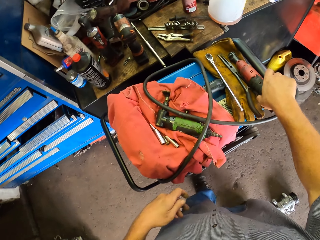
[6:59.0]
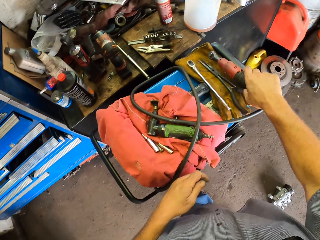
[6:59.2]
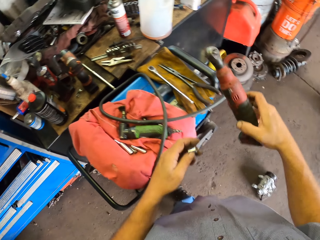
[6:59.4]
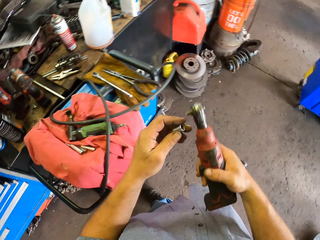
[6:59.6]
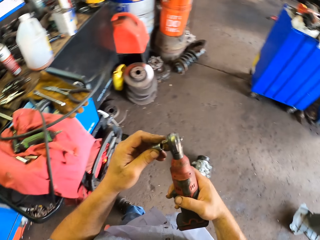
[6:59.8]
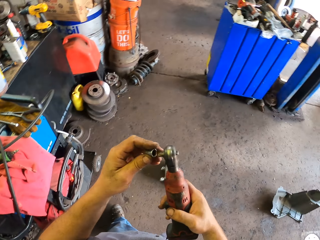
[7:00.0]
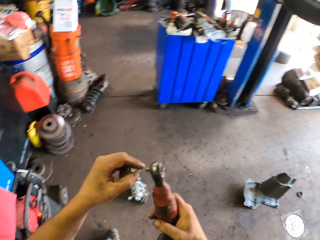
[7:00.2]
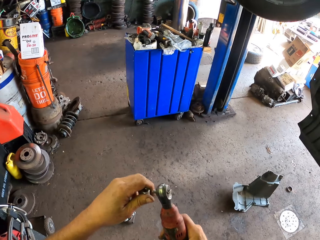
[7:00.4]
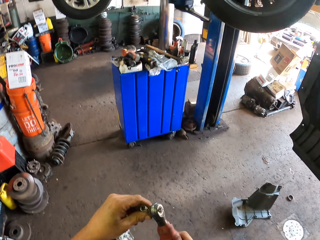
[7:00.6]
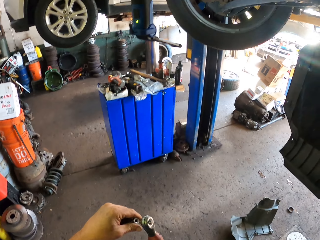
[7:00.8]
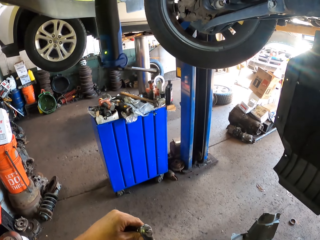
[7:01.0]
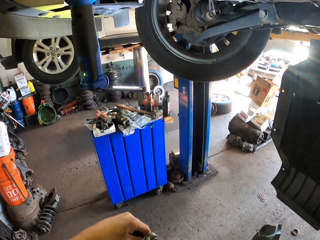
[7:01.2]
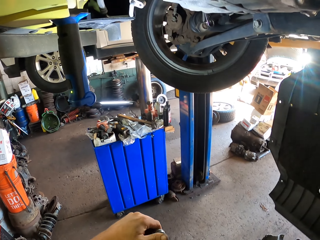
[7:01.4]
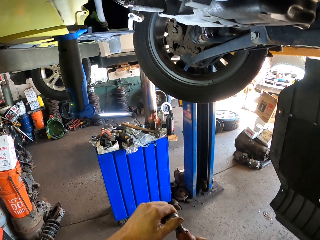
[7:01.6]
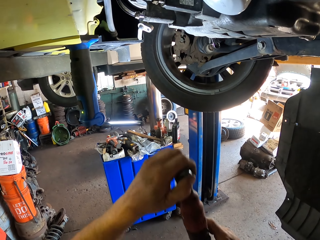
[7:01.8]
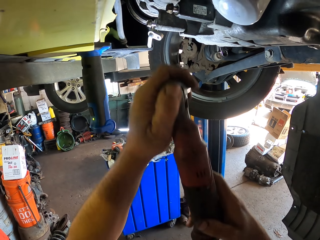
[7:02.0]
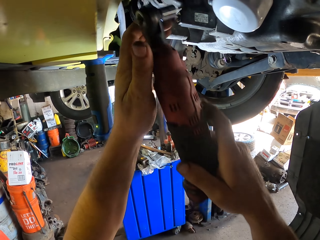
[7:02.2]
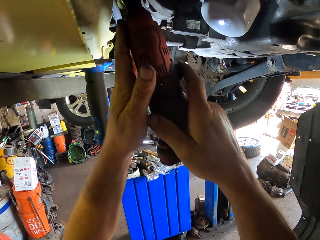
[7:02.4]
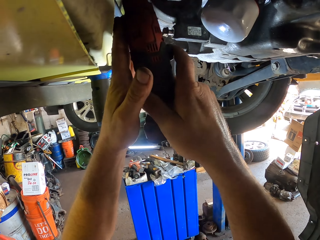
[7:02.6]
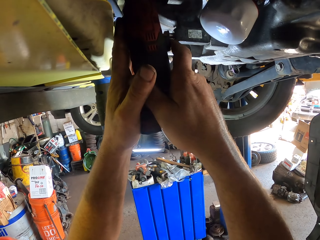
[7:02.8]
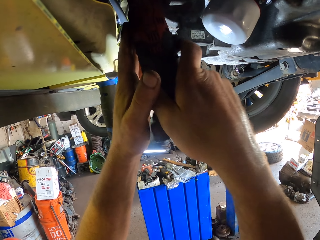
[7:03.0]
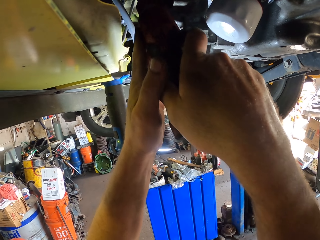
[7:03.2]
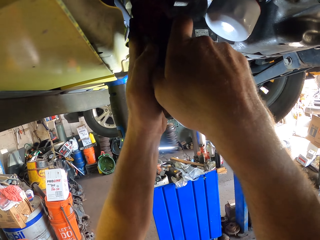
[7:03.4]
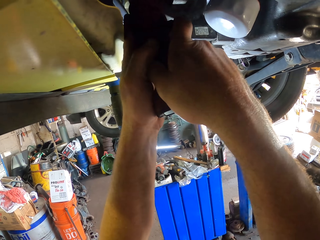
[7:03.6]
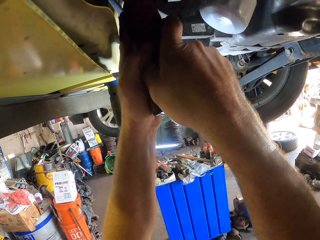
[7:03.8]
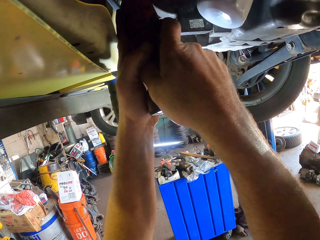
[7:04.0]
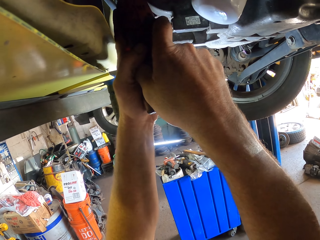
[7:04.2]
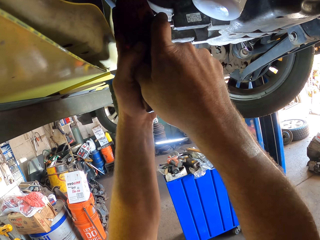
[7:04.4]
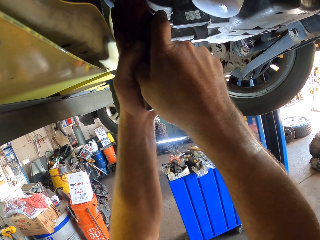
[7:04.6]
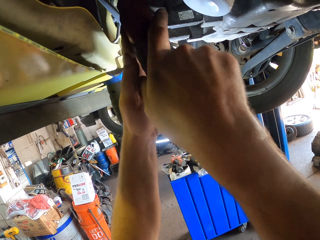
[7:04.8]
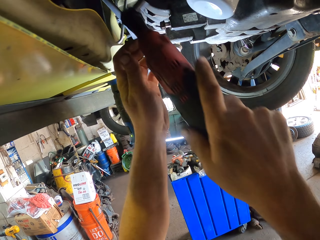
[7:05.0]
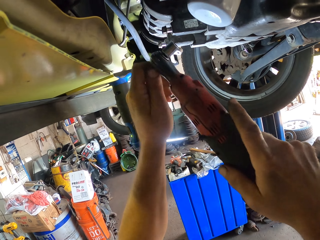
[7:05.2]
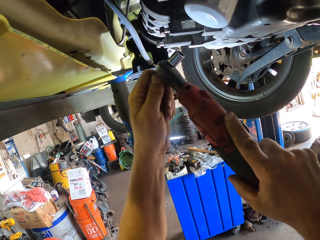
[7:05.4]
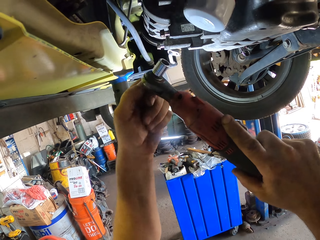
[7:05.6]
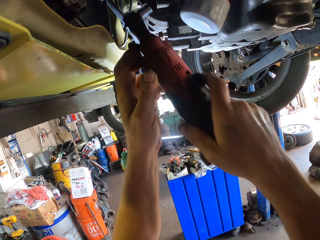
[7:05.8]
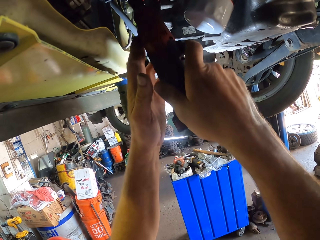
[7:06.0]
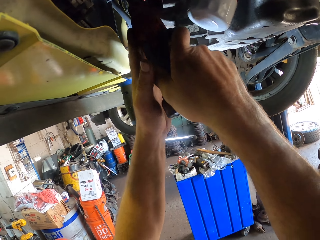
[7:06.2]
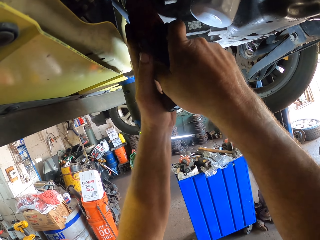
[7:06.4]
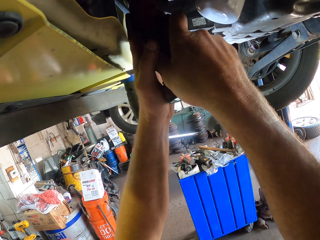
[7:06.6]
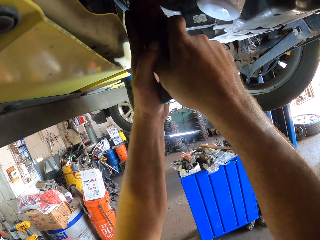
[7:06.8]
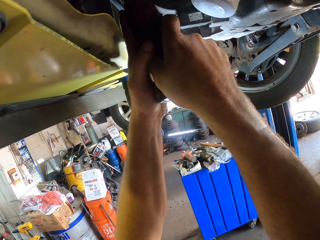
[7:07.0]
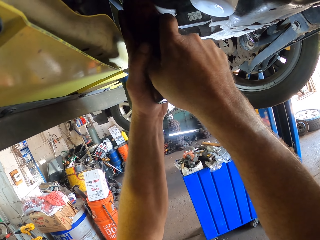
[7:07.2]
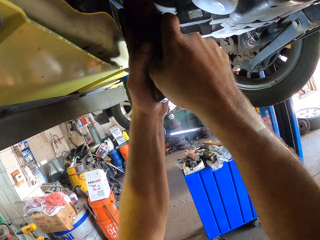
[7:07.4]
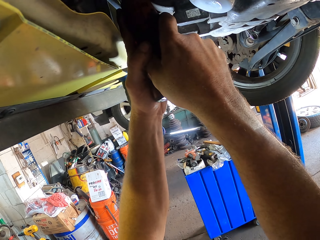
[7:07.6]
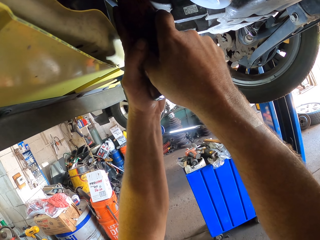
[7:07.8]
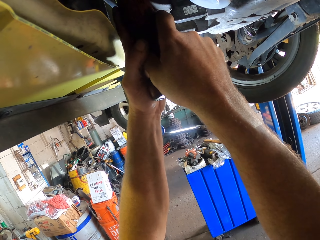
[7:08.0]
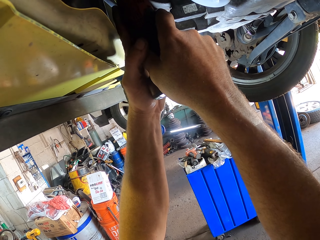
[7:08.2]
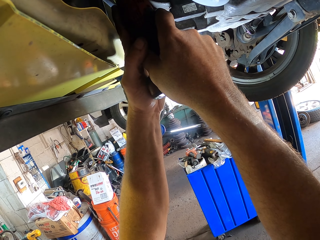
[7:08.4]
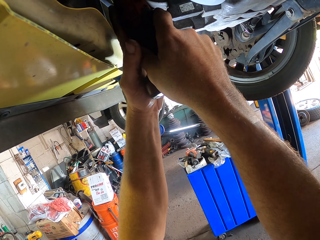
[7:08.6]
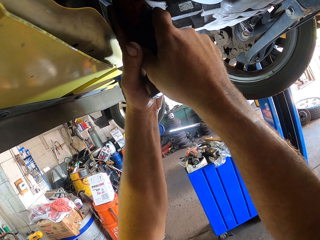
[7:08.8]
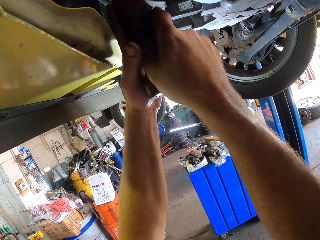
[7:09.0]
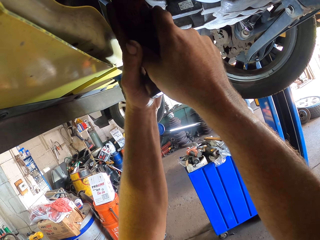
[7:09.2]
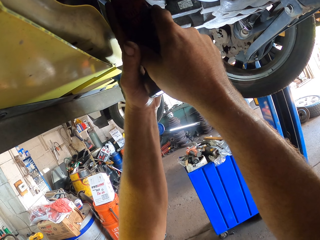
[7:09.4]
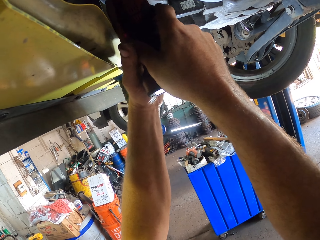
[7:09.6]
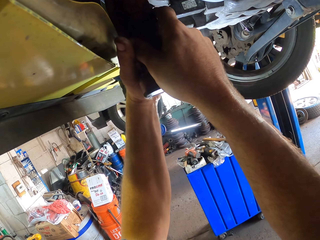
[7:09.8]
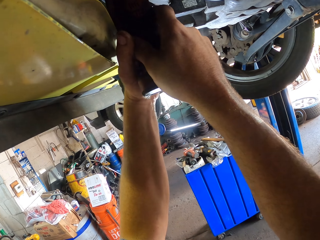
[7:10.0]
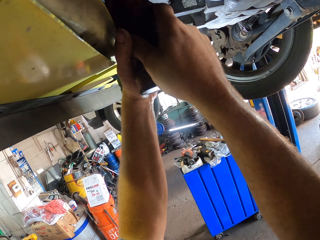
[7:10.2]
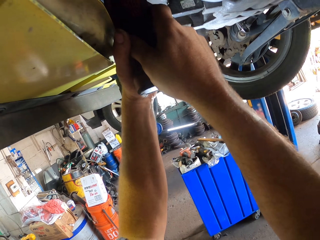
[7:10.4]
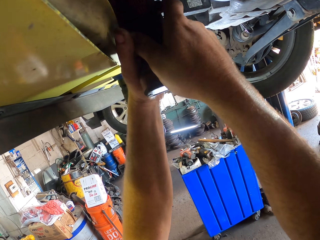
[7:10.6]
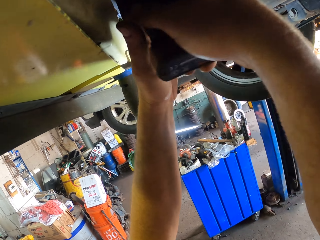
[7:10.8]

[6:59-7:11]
The camera wearer picks the wrench from the table. They attach the top plug metal. They fix a nut in the wrench. They fix the nut using the wrench.

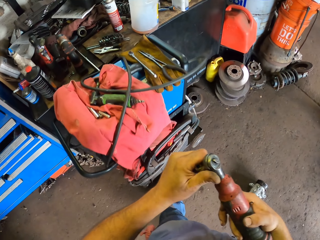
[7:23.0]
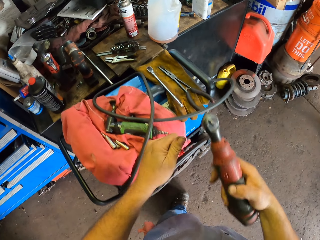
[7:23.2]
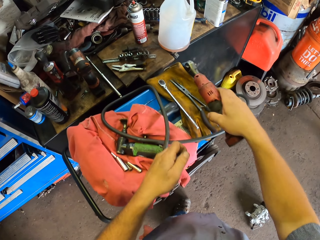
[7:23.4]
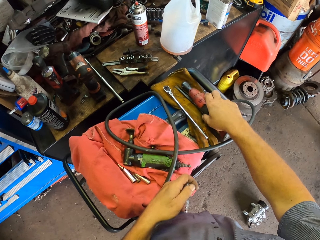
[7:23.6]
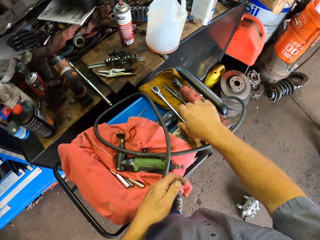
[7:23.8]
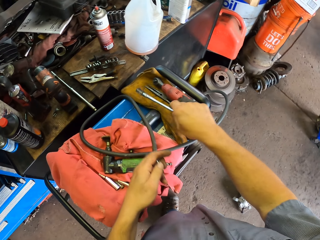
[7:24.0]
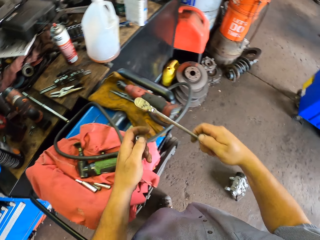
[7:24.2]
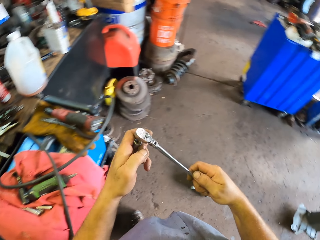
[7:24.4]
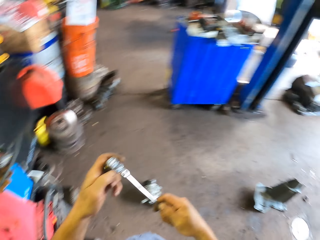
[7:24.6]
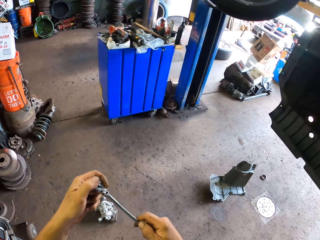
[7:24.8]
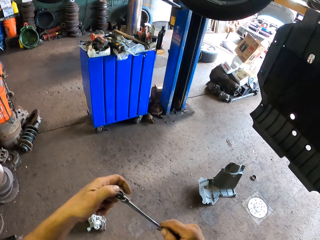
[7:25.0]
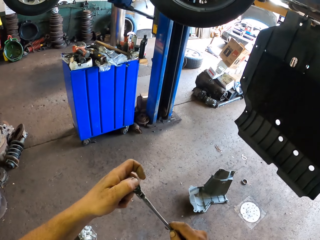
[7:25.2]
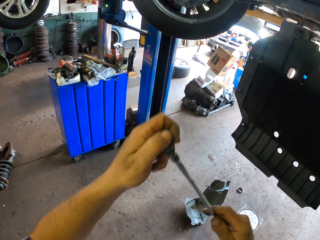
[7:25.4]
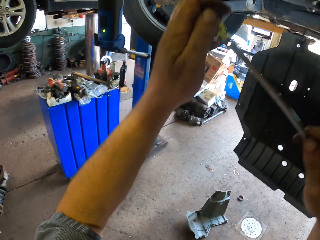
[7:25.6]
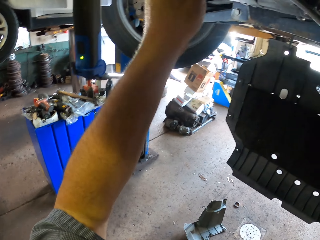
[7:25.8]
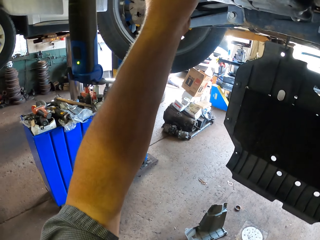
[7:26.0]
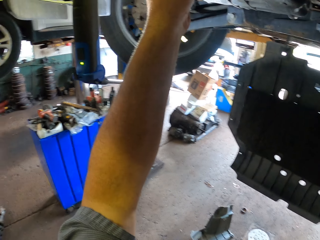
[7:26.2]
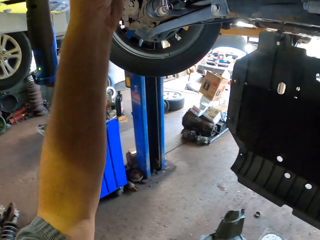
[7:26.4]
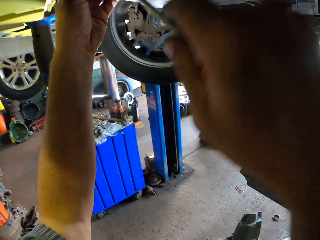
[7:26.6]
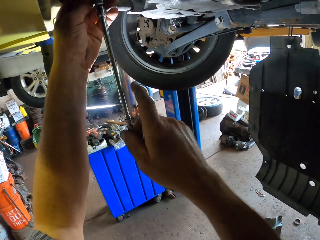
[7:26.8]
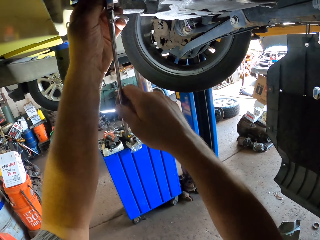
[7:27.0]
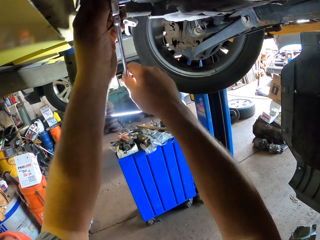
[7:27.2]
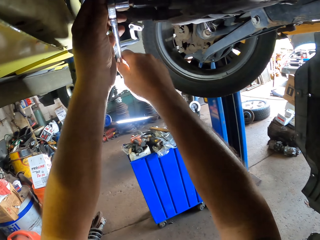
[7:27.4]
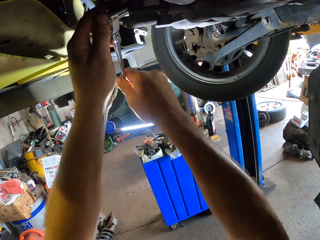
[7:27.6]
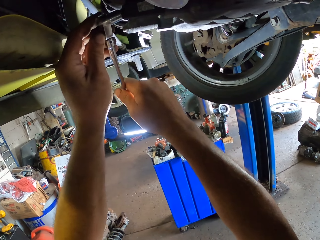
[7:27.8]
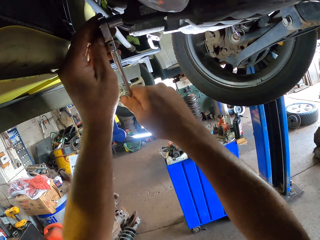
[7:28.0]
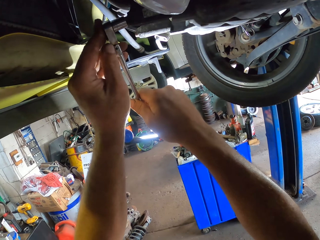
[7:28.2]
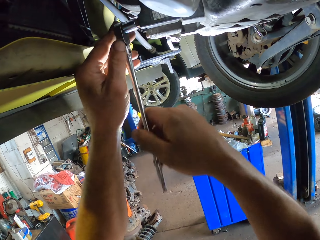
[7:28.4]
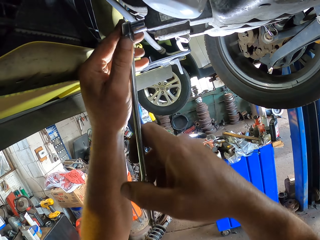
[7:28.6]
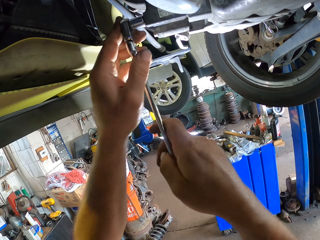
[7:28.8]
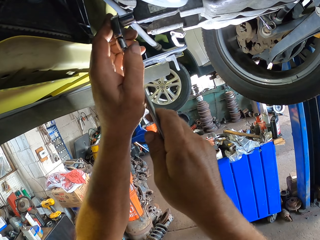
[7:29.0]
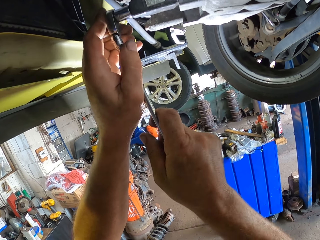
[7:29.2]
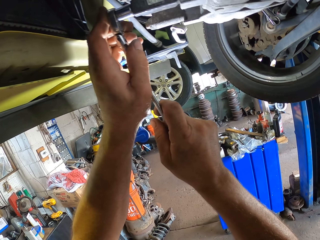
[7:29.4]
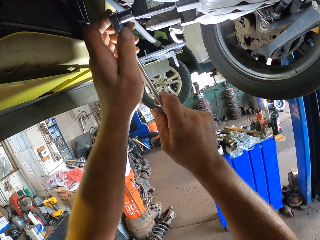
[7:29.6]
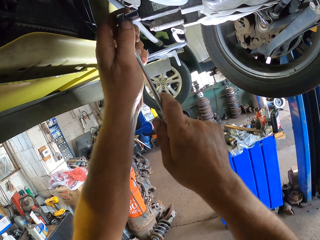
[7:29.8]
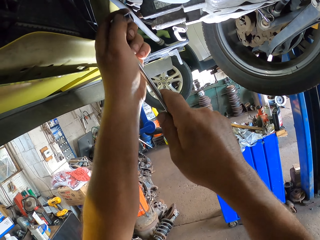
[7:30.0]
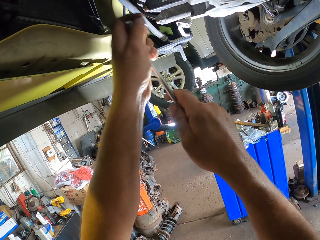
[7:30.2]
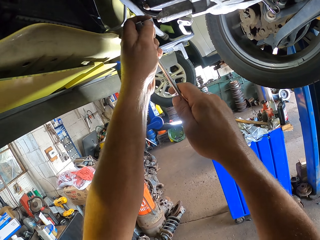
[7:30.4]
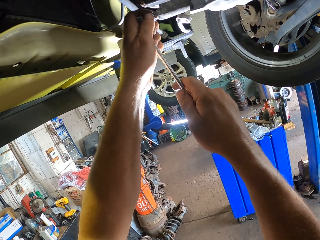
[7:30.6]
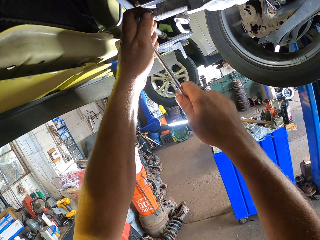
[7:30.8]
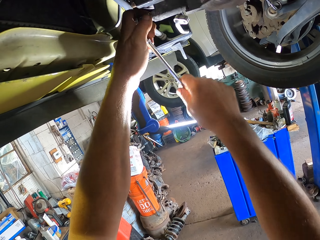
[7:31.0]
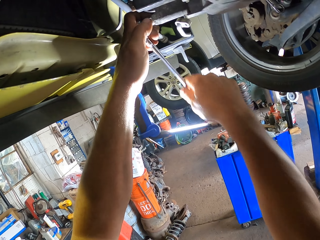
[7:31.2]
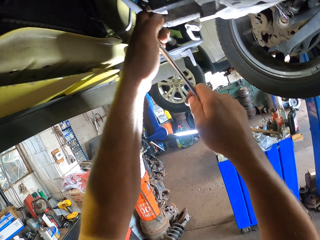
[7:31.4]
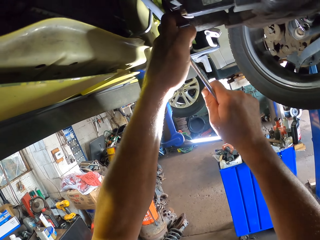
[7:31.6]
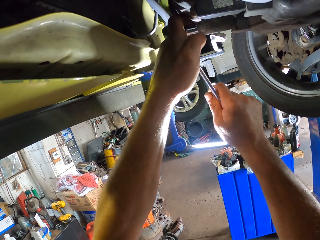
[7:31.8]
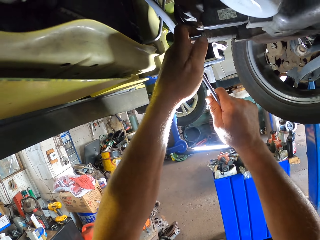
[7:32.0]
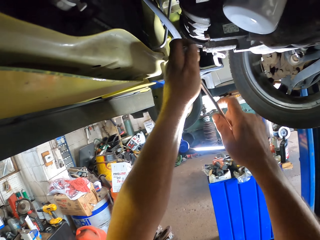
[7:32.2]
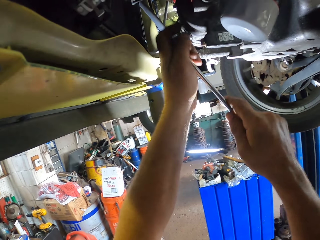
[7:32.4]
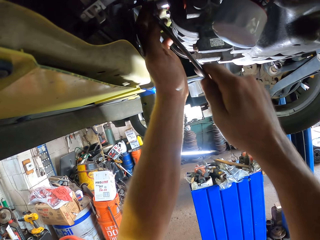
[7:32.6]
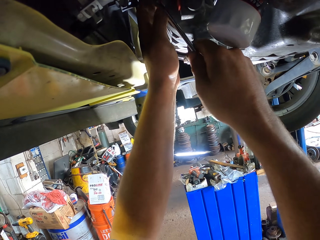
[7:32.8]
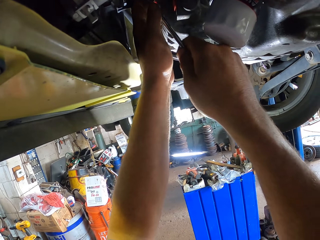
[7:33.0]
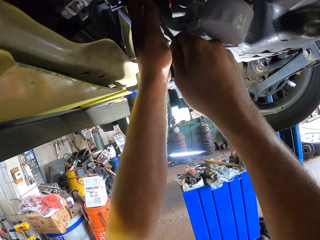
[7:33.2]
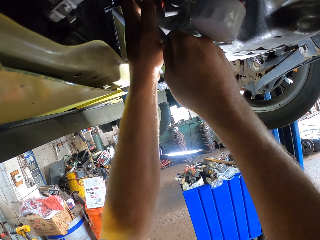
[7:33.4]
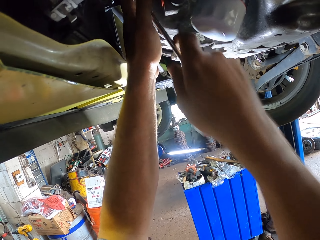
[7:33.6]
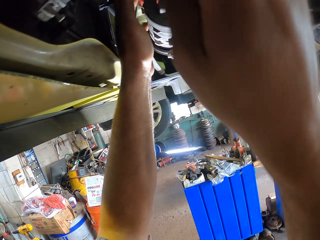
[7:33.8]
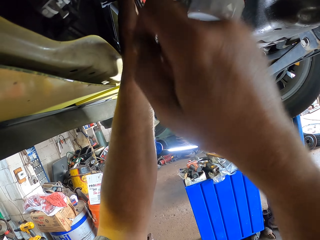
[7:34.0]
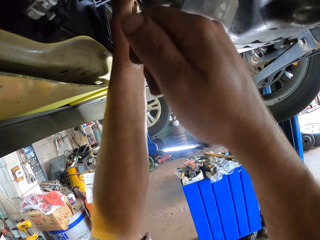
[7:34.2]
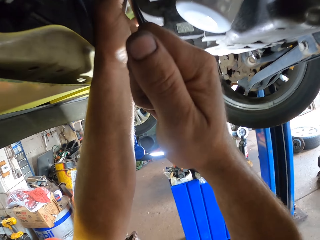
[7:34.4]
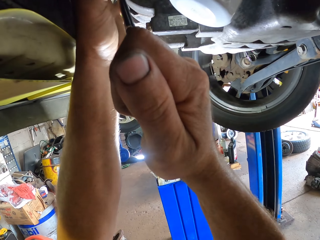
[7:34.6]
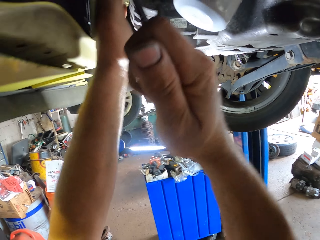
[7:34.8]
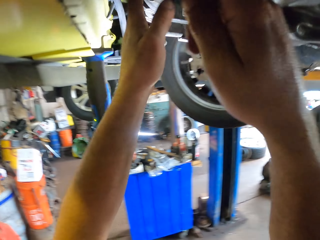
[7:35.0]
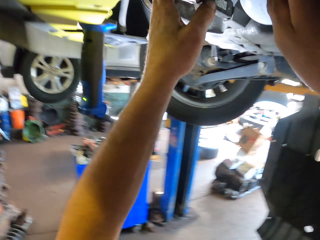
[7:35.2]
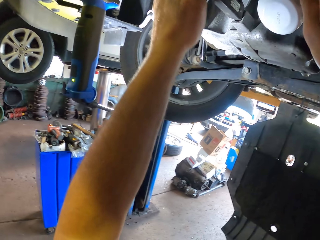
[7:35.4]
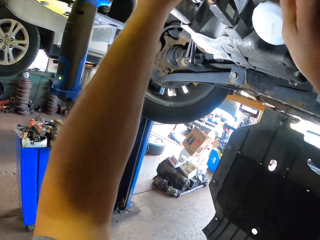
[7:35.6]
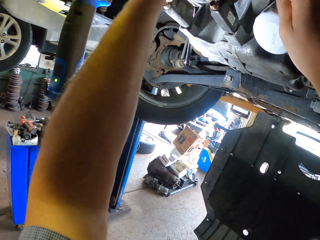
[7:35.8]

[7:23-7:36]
The camera wearer puts his hands down. He places the wrench on the table. He picks a metal. He picks a spanner from the table. He attaches the top plug to the metal. He fixes a car using the spanner. He tightens a bolt.
